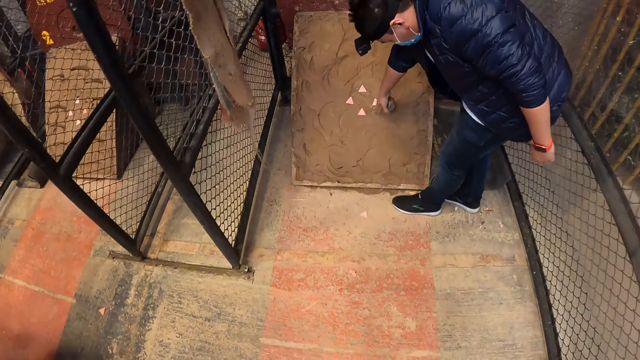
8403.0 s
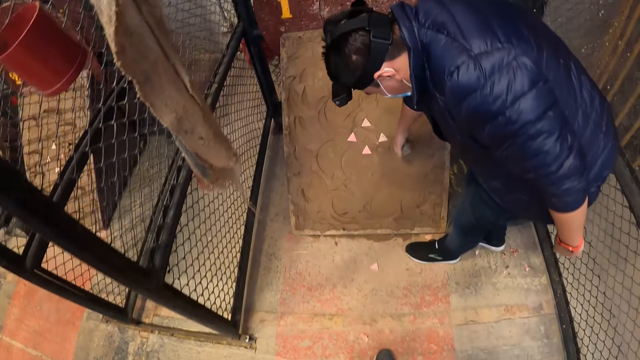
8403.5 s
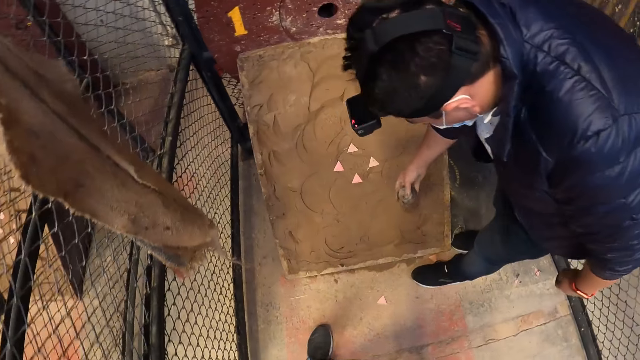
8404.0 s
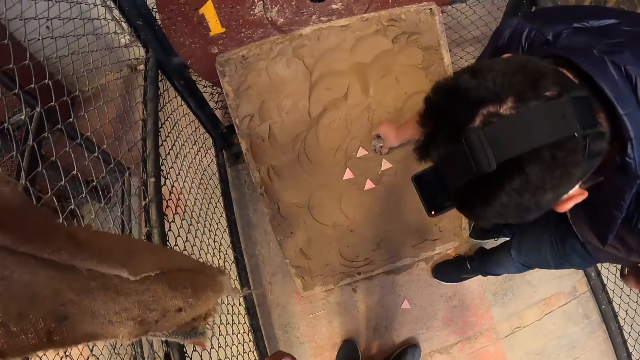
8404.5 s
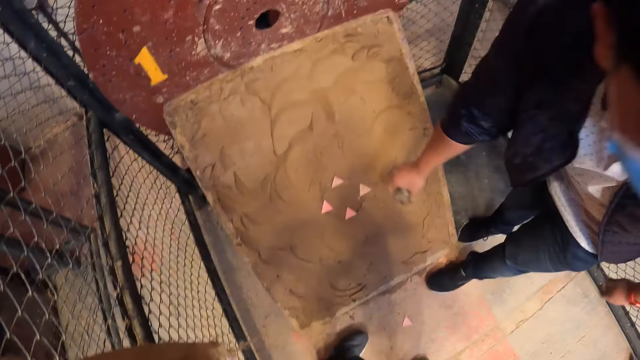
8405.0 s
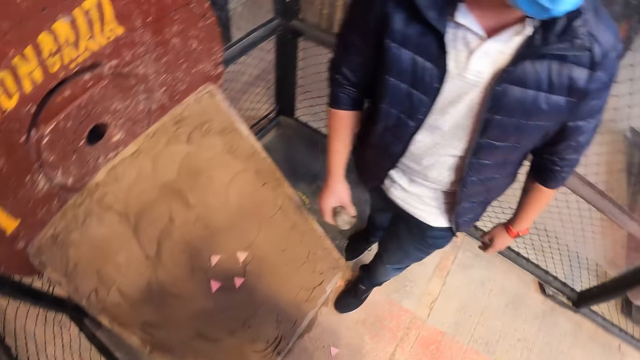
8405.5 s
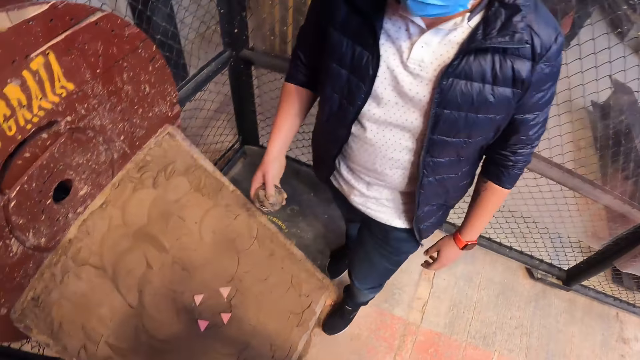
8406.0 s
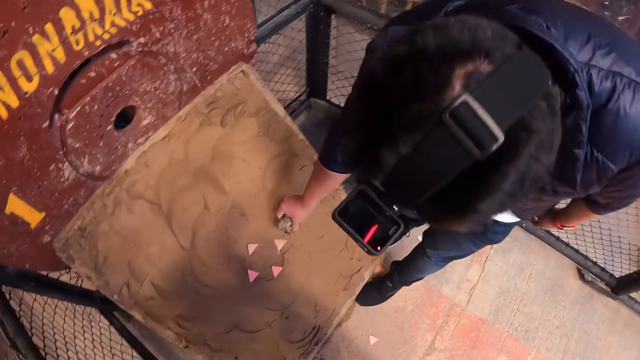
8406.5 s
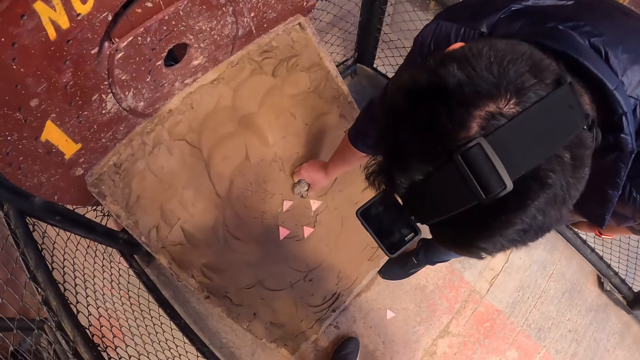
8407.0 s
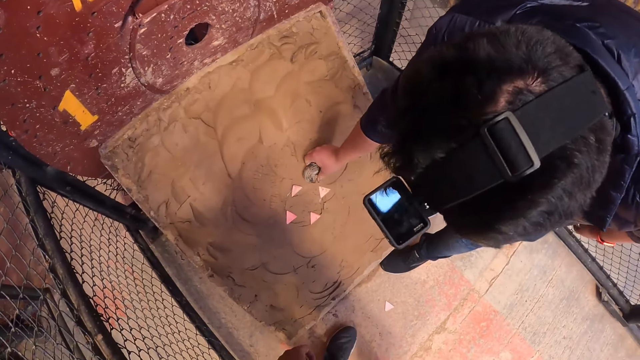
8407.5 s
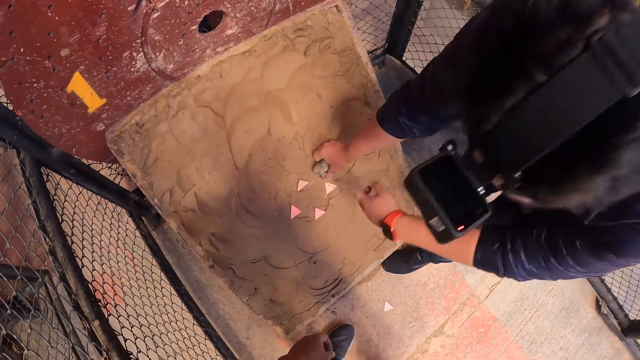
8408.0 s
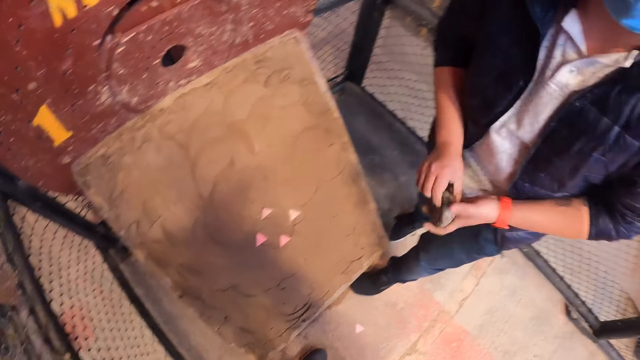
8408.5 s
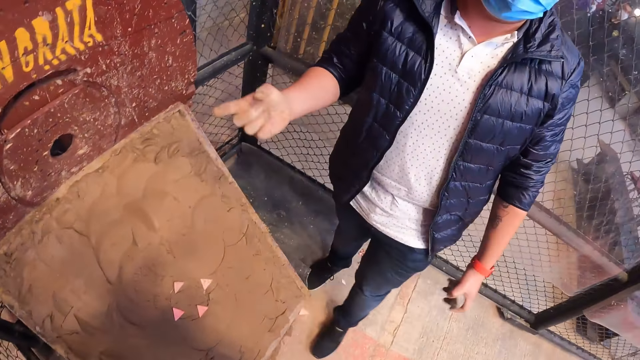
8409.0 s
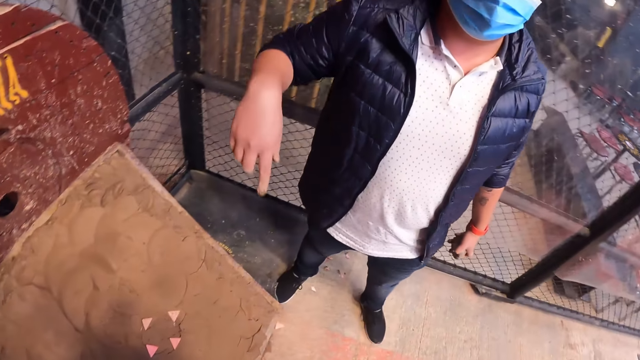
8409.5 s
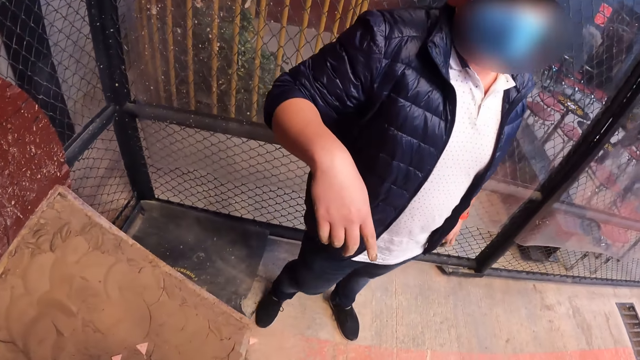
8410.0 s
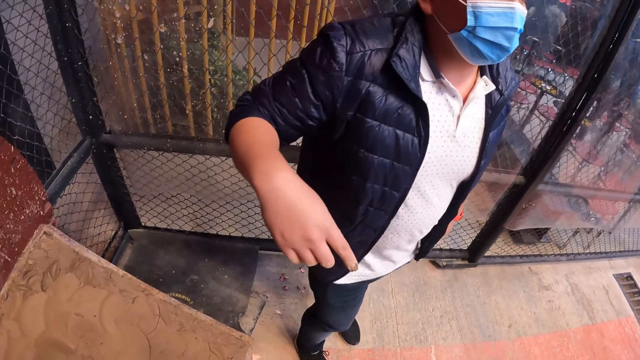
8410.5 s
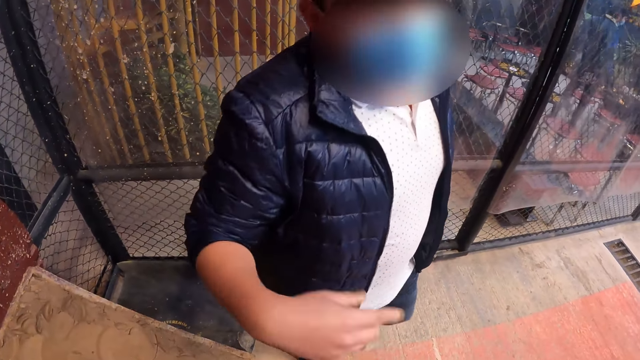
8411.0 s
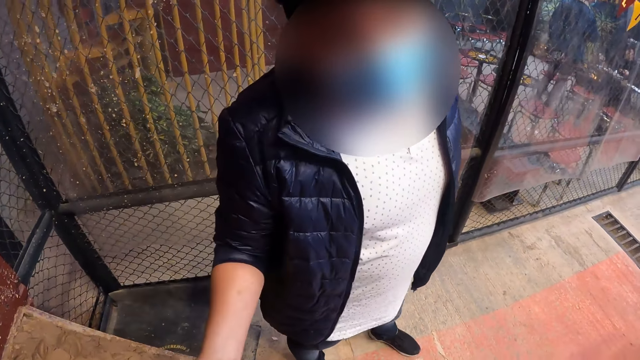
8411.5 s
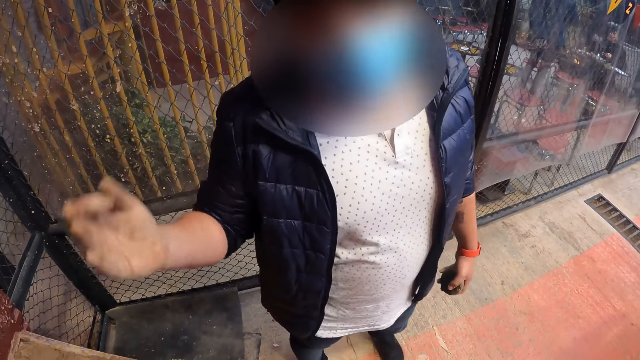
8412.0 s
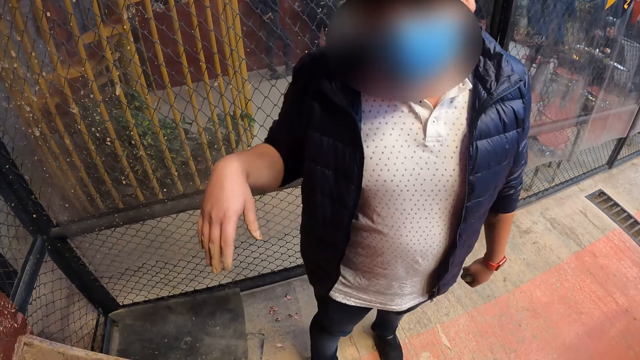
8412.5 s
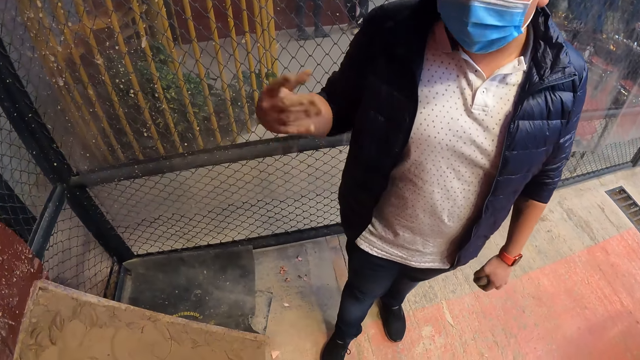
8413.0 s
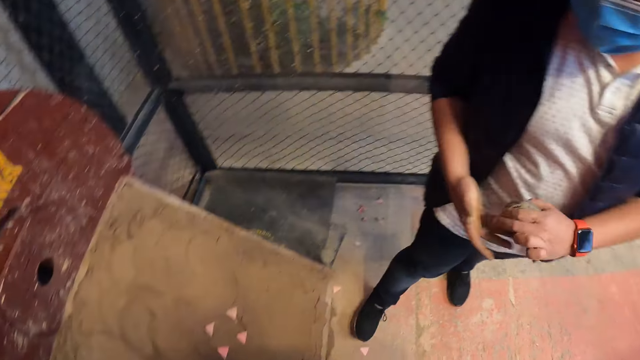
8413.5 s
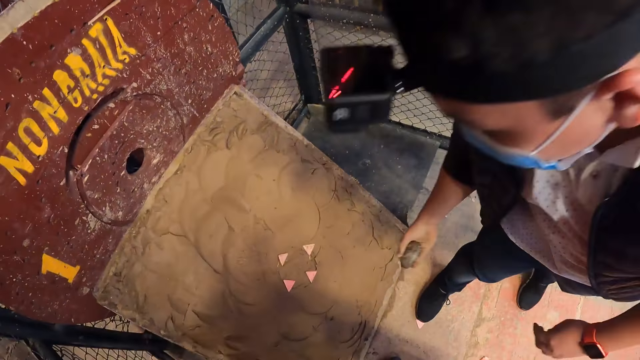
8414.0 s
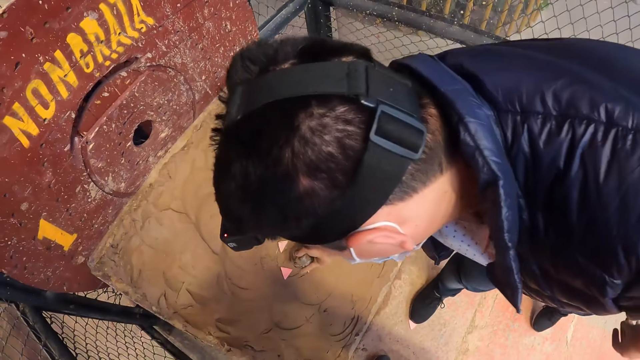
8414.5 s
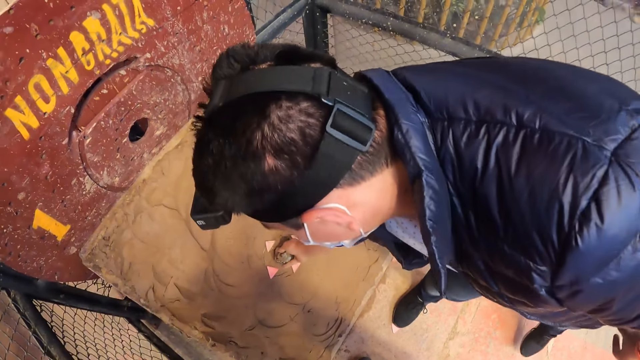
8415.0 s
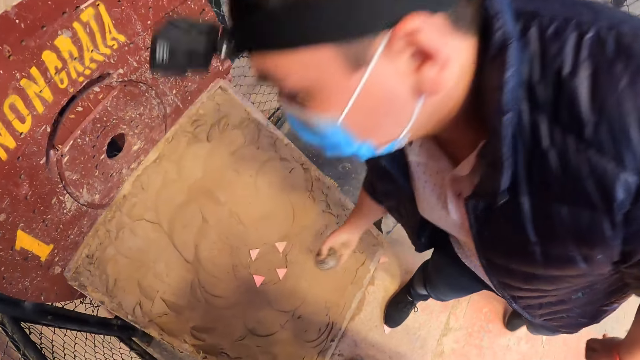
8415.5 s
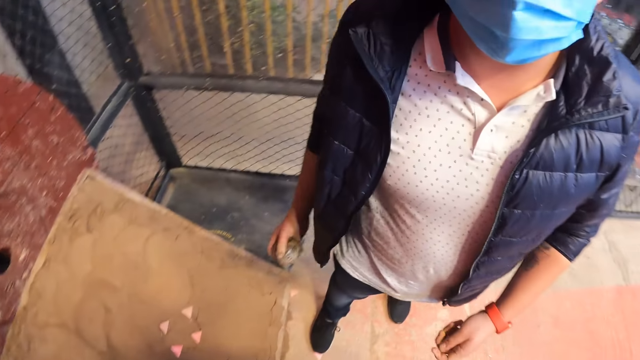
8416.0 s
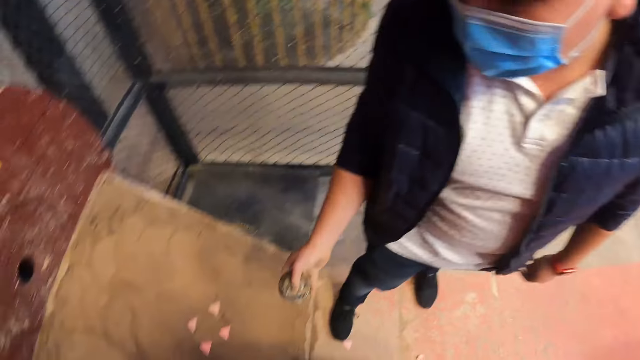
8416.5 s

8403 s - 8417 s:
A man shows the board to the camera wearer. The man touches the clay board with the metal puck in his right hand. The man passes the metal puck from his right hand to his left hand. The camera wearer interacts with the man. The man passes the metal puck from his left hand to his right hand and touches the clay board with the metal puck in his right hand.

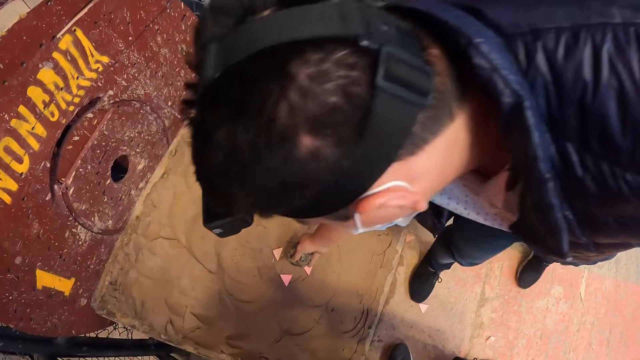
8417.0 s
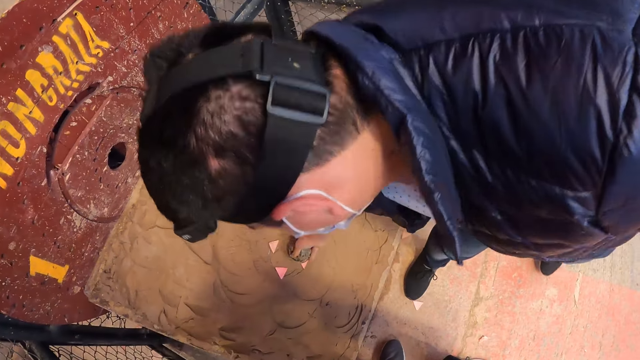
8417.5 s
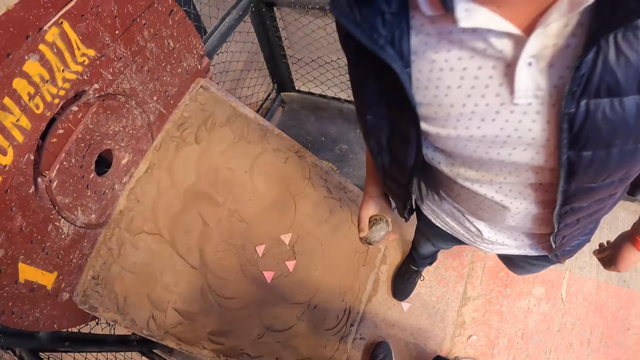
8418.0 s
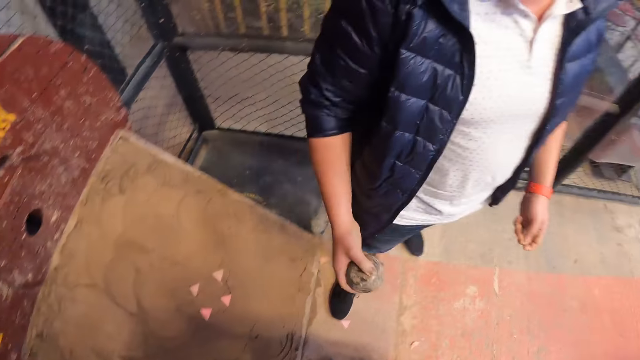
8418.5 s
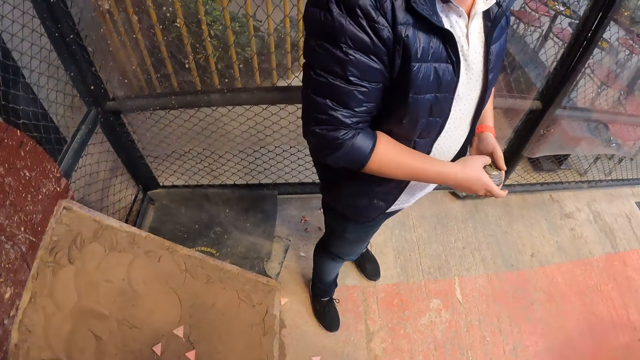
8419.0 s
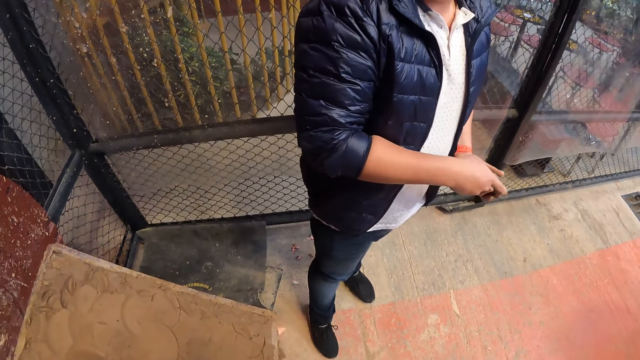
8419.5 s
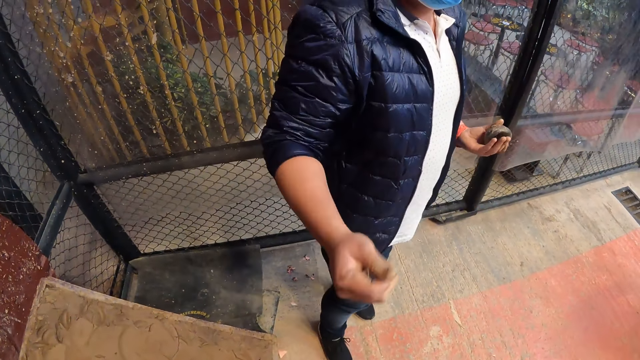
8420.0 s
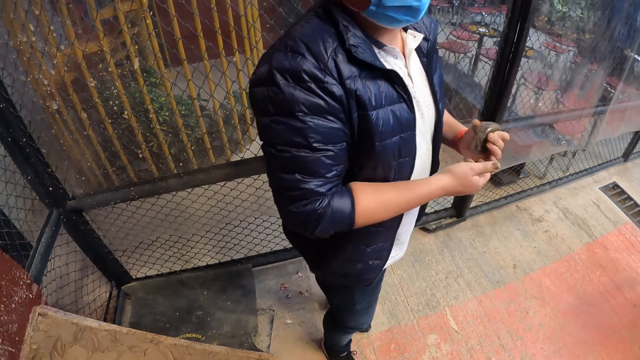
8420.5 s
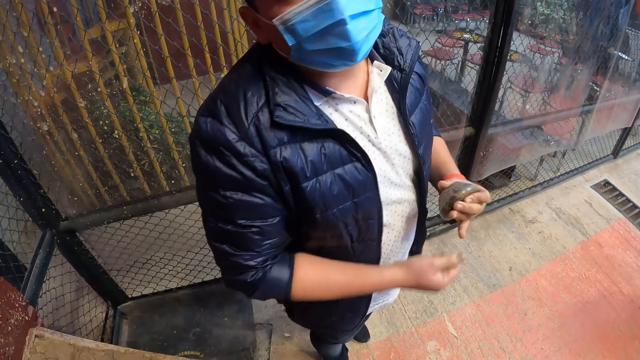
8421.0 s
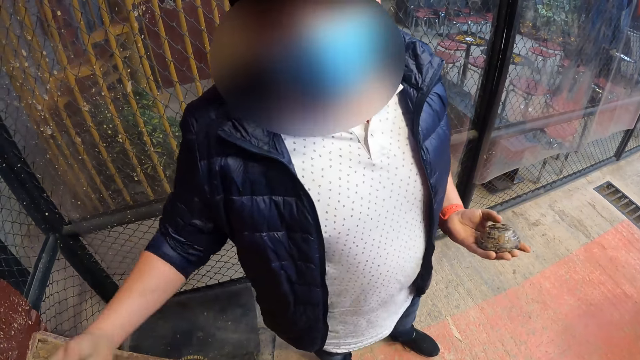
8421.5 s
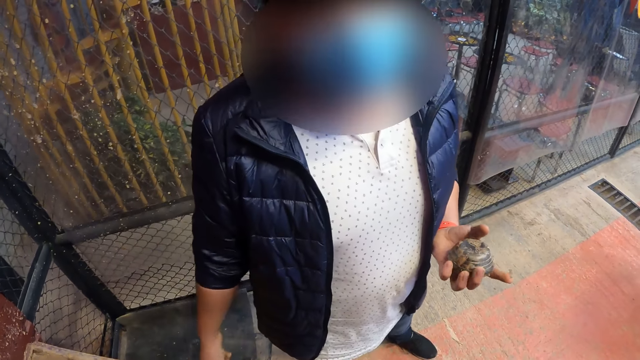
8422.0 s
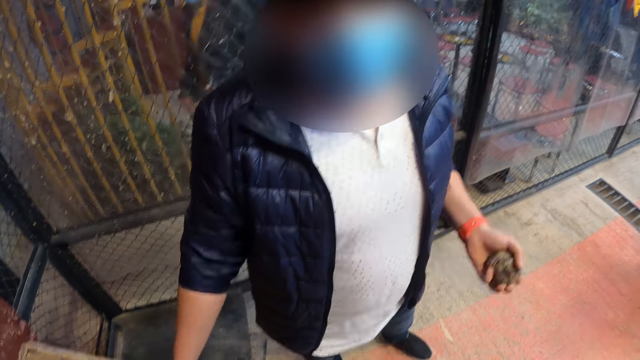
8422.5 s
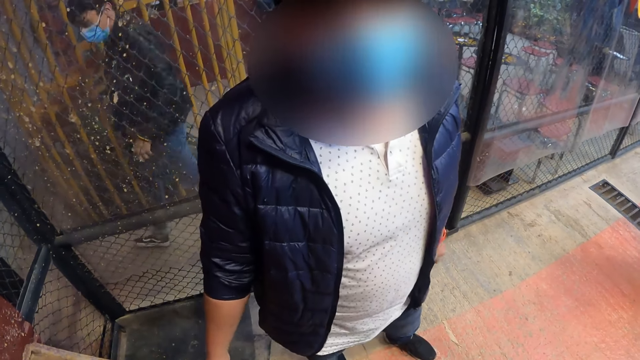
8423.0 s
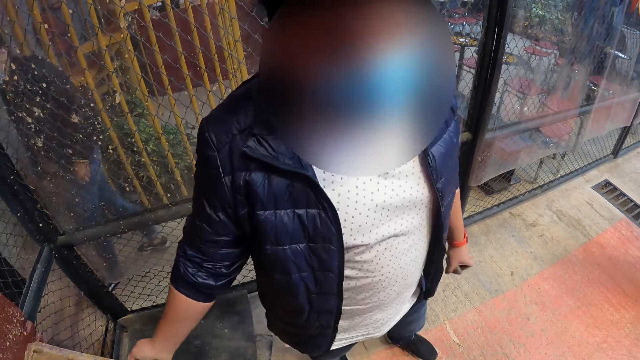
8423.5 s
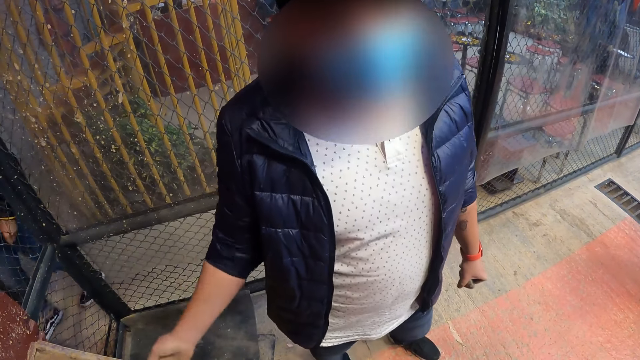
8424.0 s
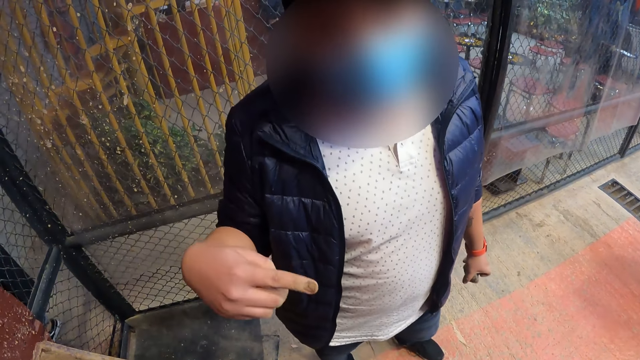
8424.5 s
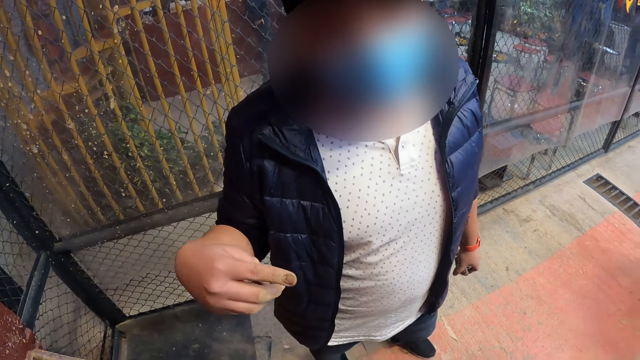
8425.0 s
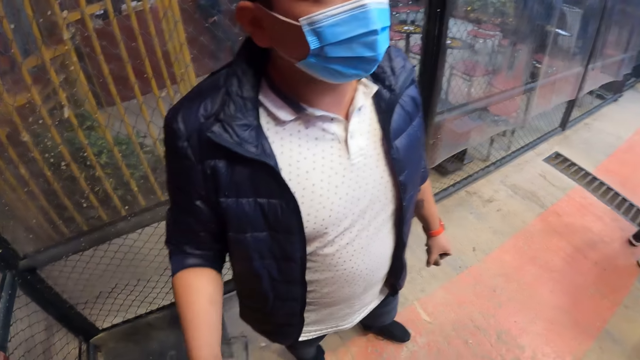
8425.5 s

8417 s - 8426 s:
The man passes the metal puck from his right hand to his left hand. The camera wearer interacts with the man.
